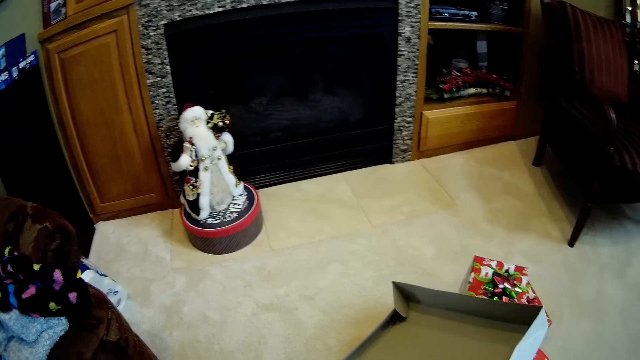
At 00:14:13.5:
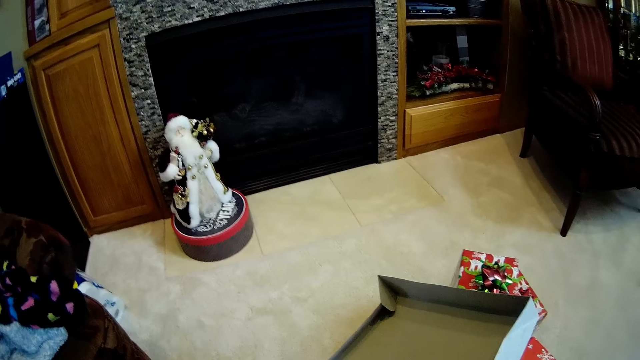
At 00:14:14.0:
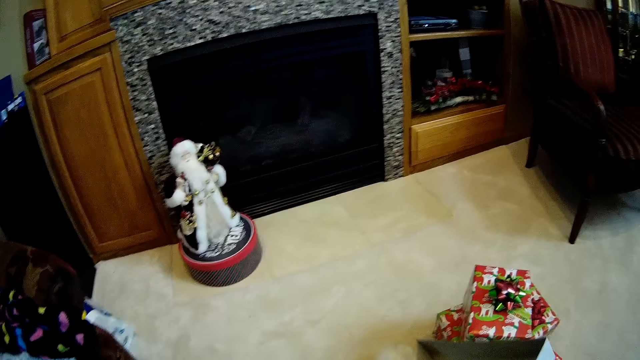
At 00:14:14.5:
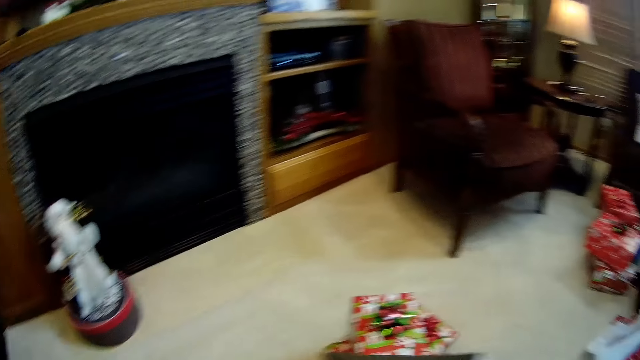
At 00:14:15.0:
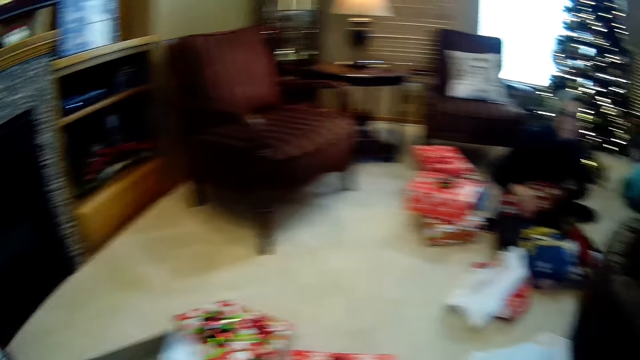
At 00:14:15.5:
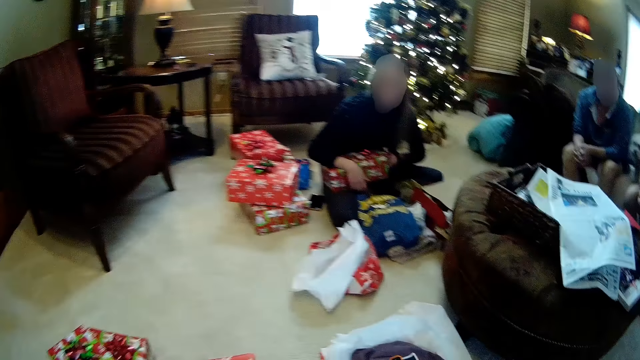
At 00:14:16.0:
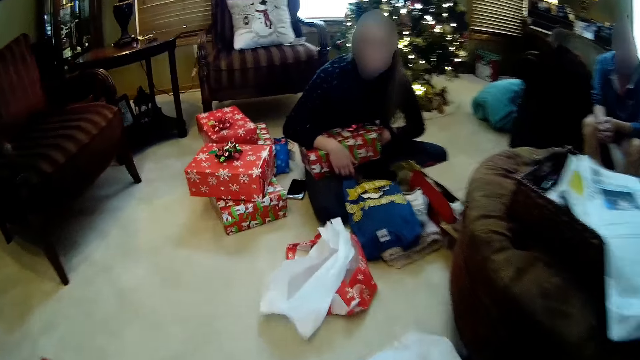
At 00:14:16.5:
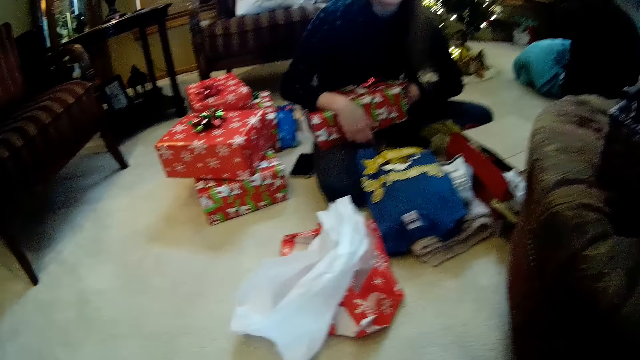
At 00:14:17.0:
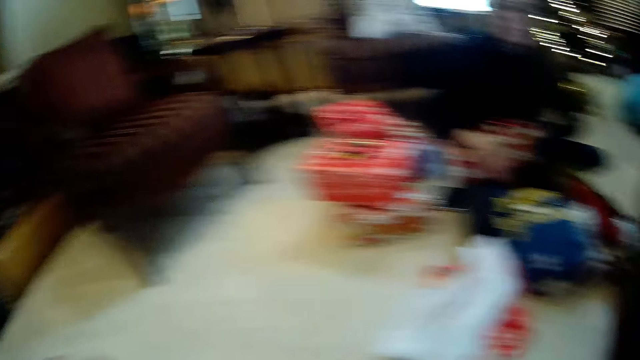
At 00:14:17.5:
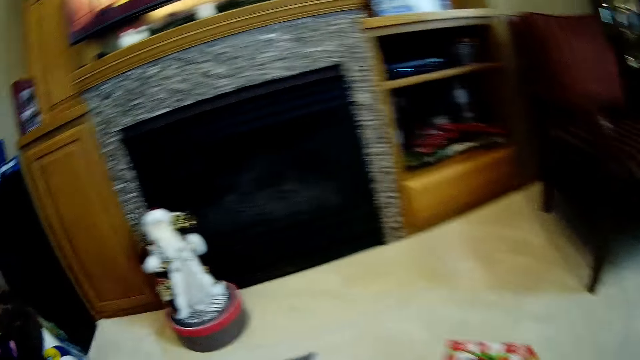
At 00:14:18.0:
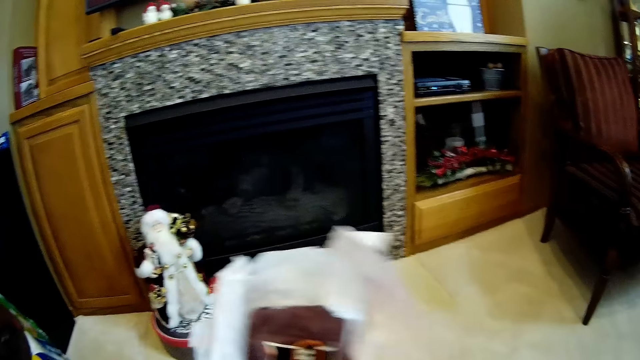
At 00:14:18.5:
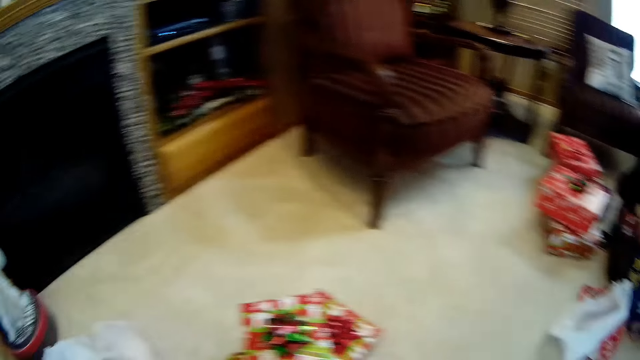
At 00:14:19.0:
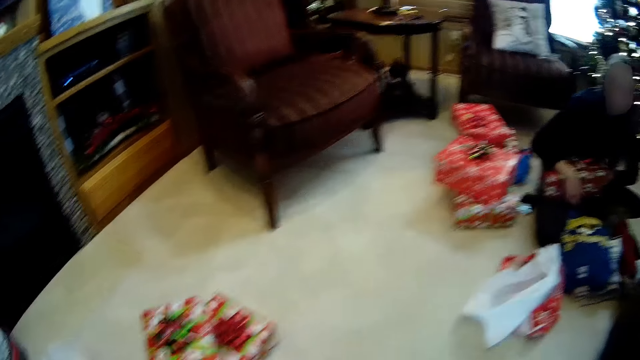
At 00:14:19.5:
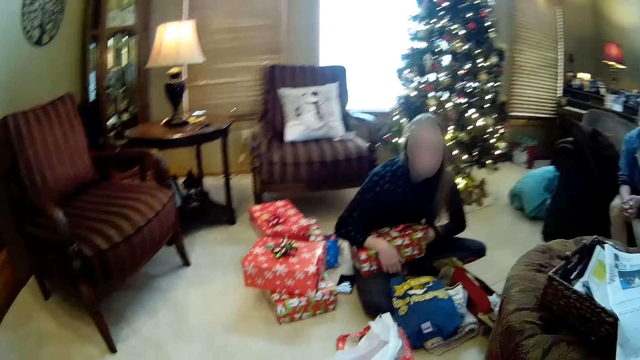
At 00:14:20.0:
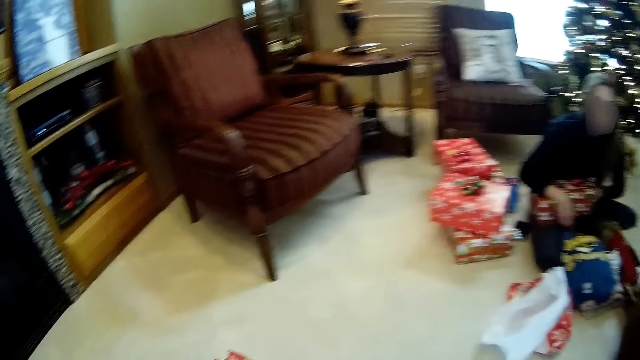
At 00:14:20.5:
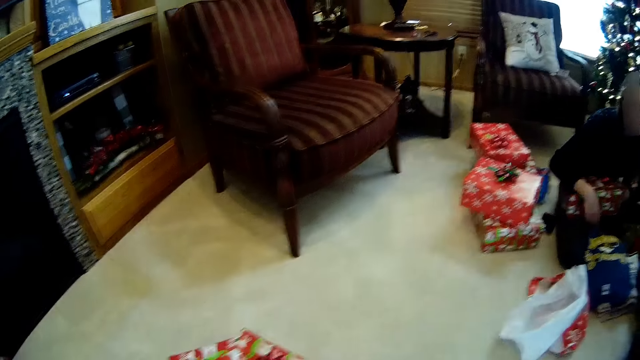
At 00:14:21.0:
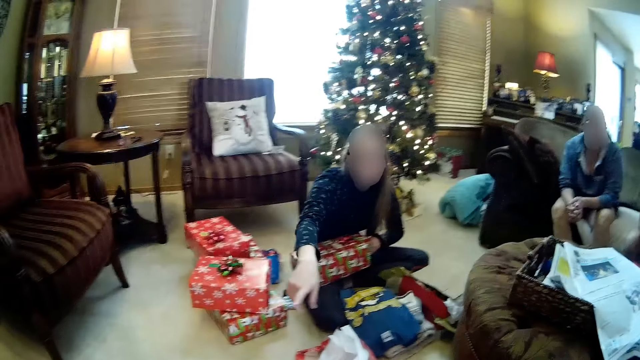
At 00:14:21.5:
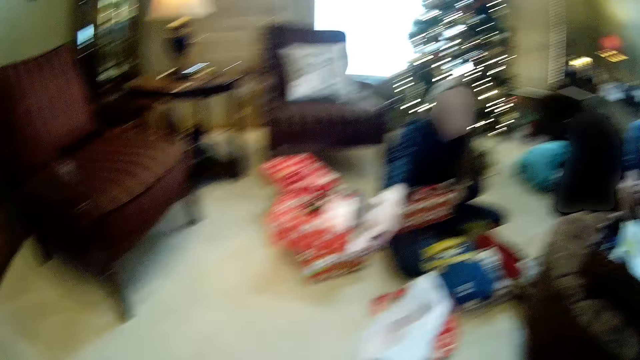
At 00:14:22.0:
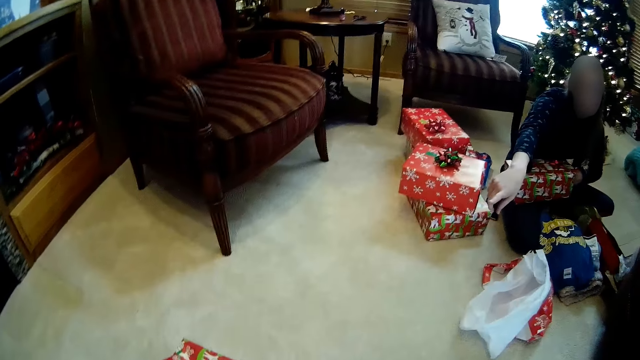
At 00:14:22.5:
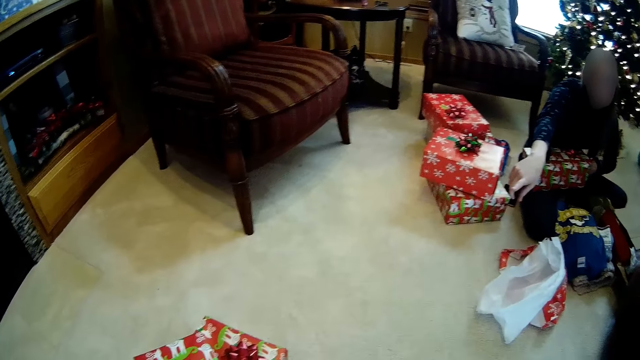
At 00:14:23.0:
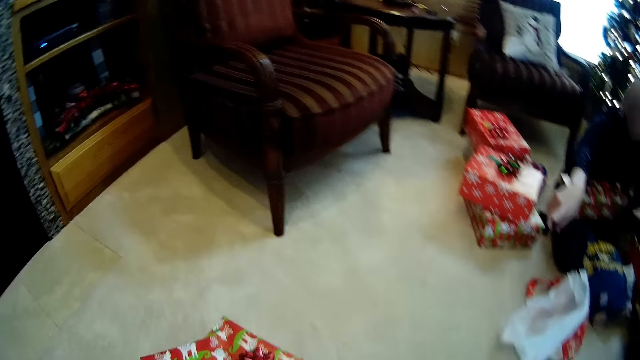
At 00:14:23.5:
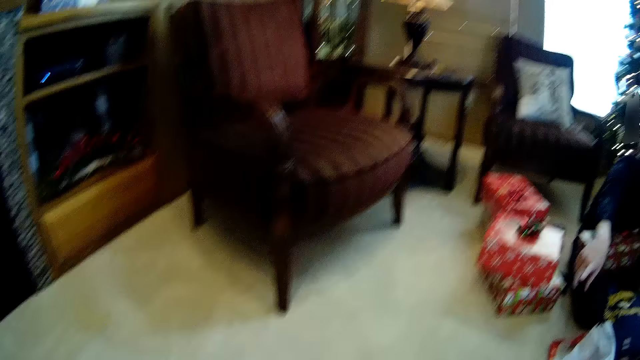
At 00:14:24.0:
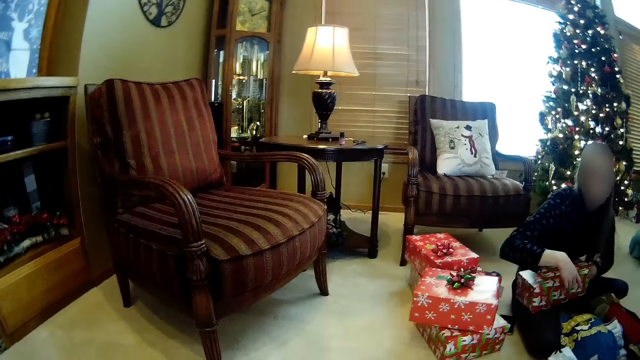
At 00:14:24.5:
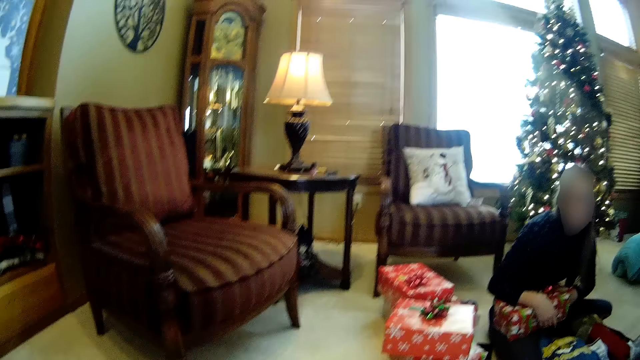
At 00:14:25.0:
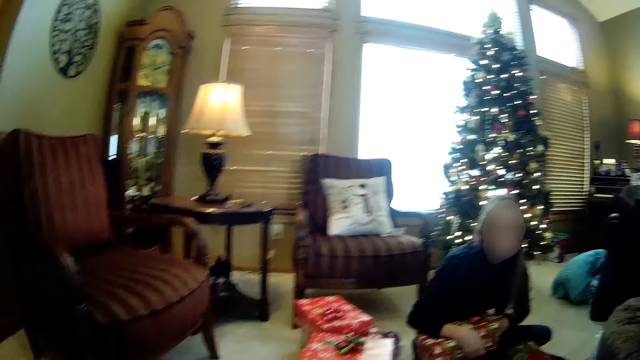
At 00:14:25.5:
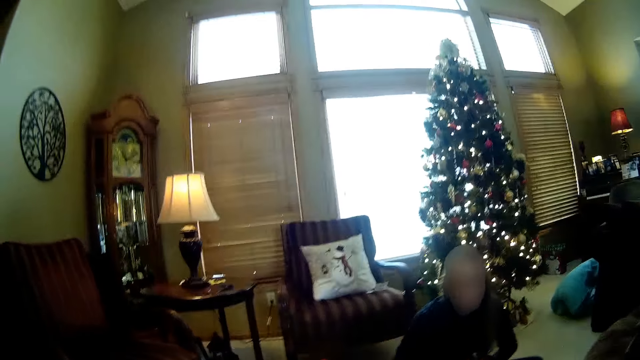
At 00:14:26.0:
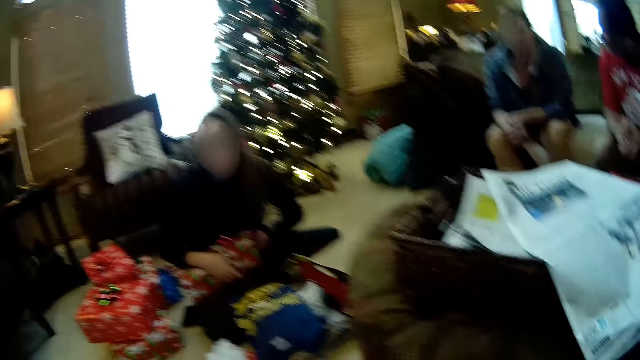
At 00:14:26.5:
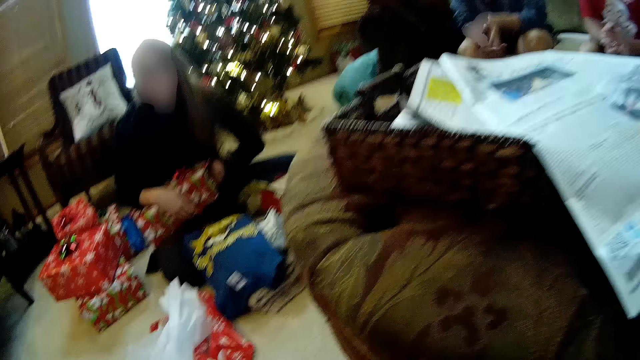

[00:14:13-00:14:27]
The camera wearer looks around the house. A man opens a gift box. The camera wearer converses with a woman. She walks around the room and places a plastic bag or box in her left hand on the floor. She converses with the woman. The man gestures his hand. The man holds the gift box with both hands.

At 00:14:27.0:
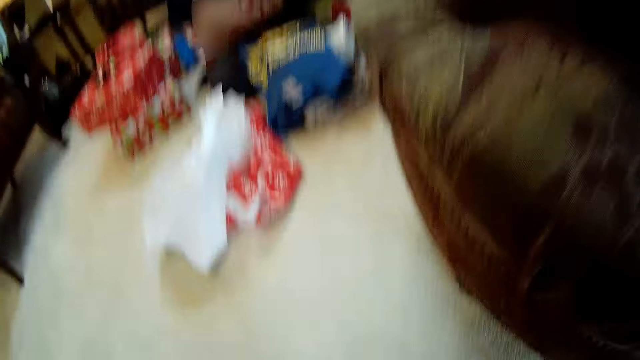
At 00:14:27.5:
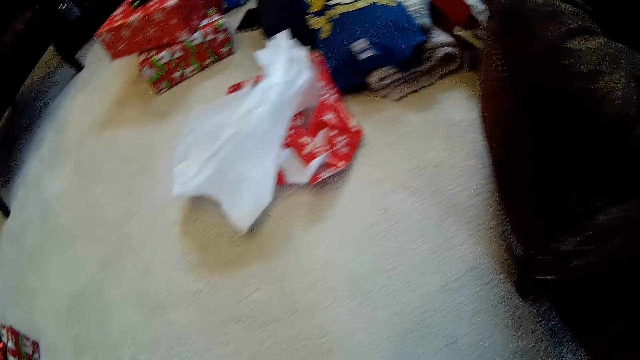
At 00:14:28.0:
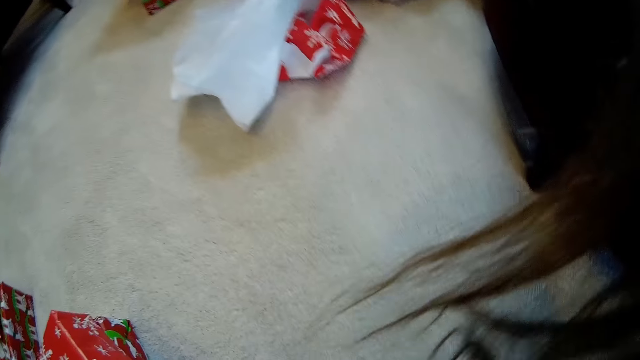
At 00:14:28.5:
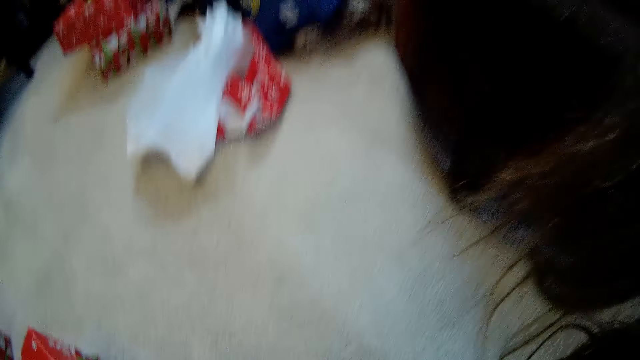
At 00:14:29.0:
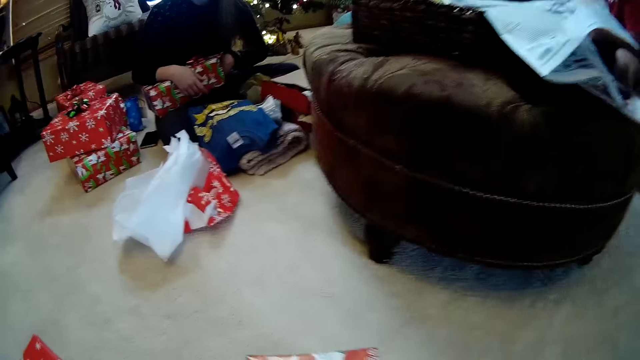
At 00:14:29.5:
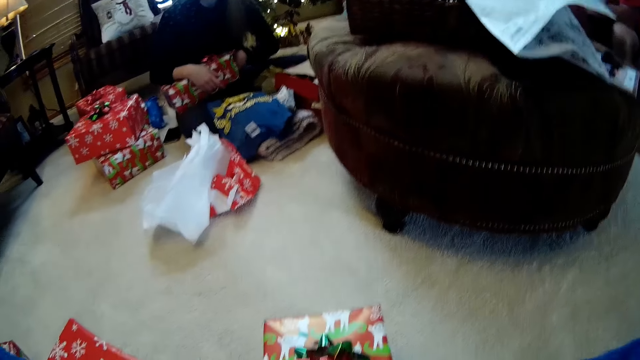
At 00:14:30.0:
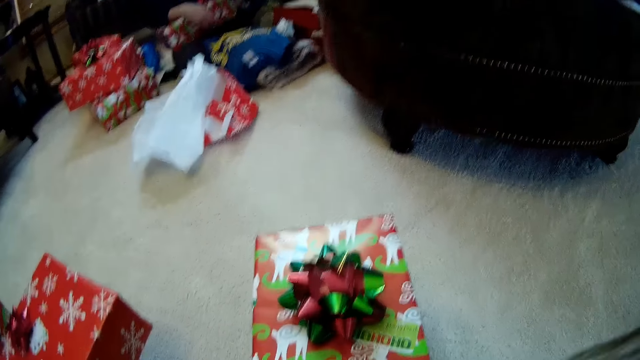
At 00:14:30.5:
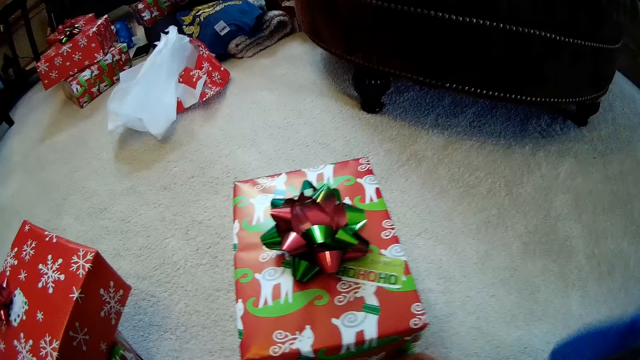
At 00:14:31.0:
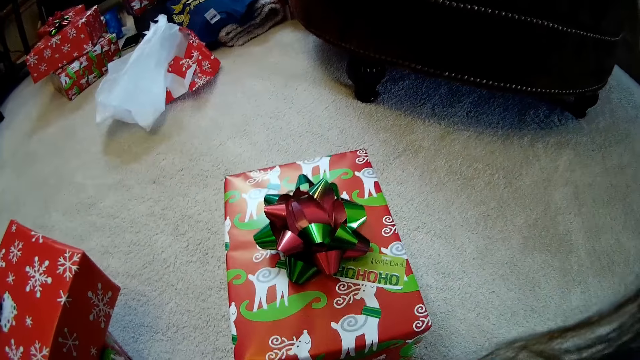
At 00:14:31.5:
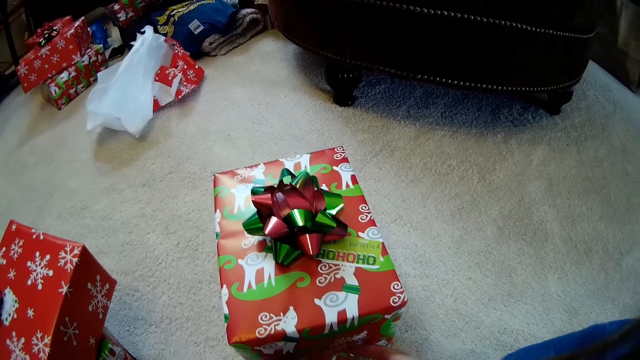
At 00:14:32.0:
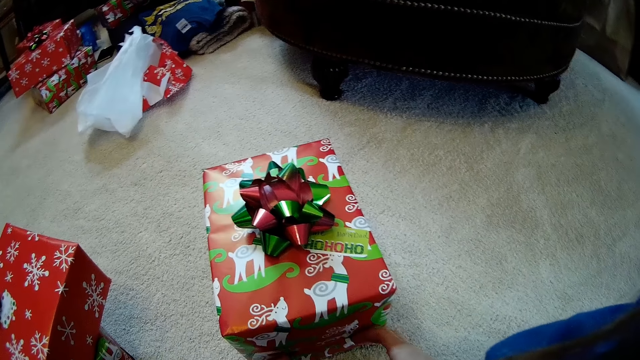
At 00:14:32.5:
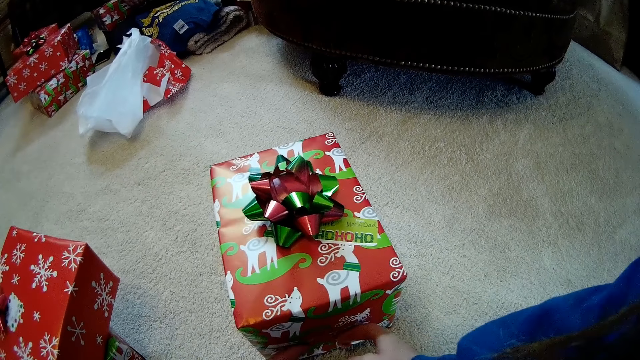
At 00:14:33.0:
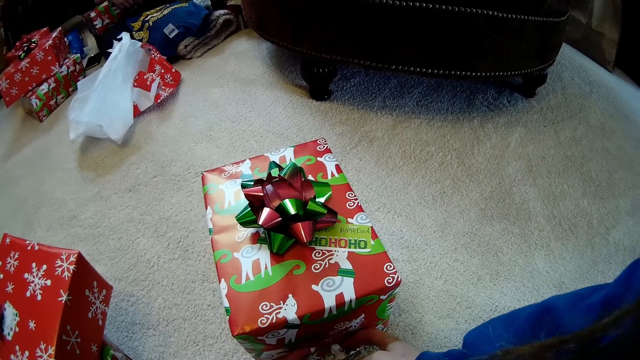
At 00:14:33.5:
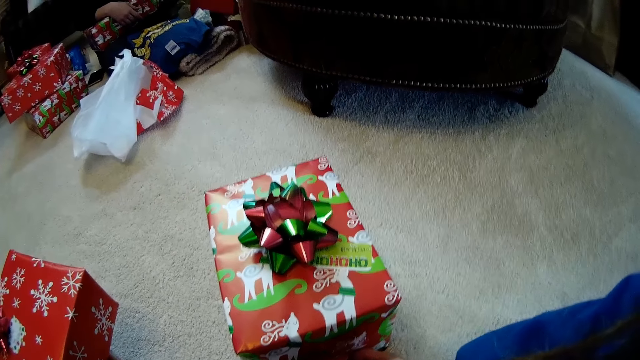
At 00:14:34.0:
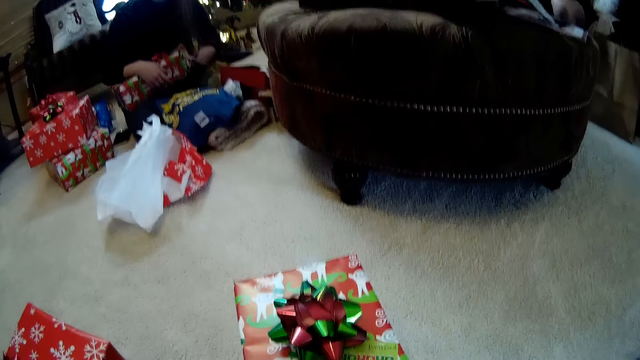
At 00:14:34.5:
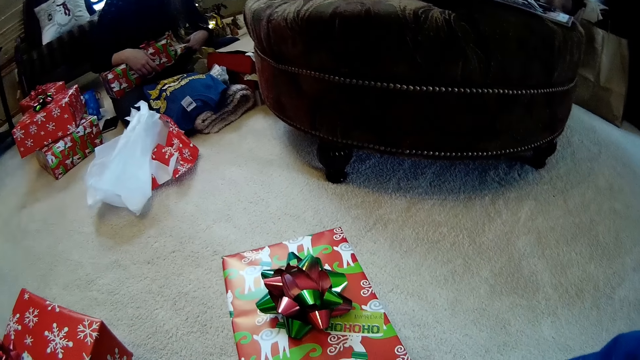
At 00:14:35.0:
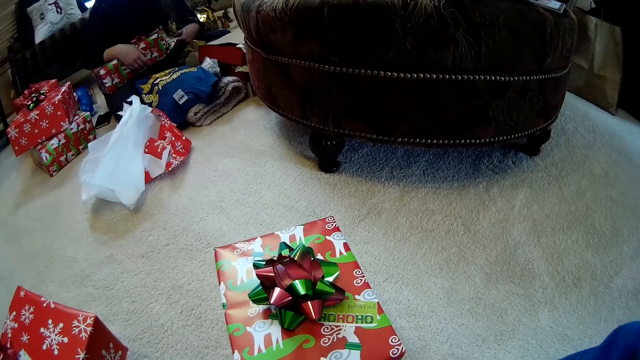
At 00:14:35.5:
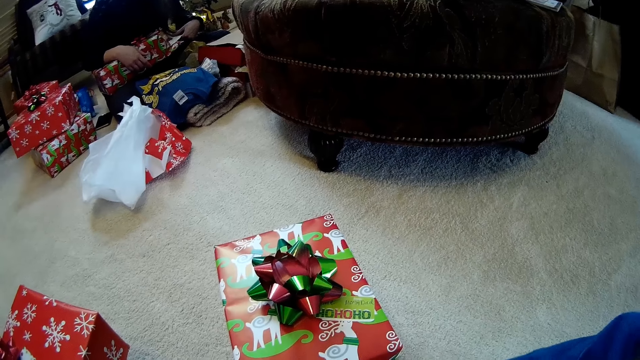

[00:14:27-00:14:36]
The camera wearer sits on the floor. She touches a gift box on the floor with her right hand.
